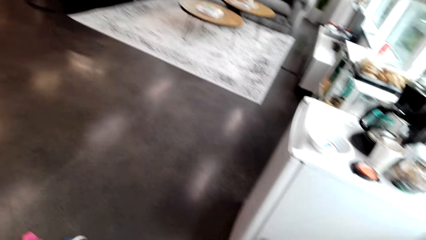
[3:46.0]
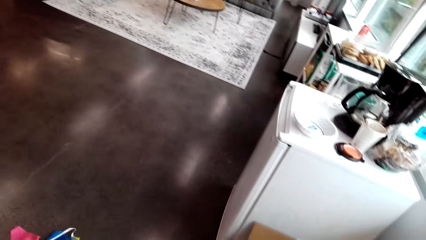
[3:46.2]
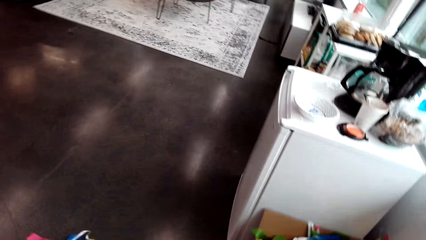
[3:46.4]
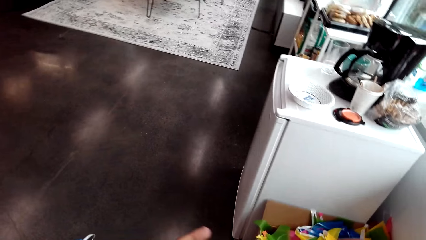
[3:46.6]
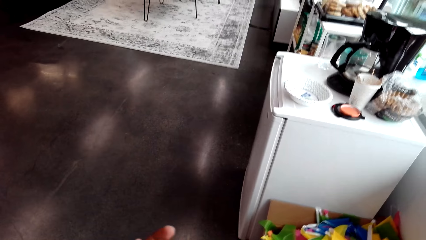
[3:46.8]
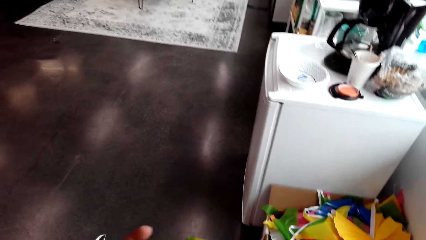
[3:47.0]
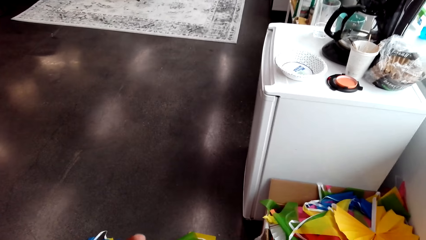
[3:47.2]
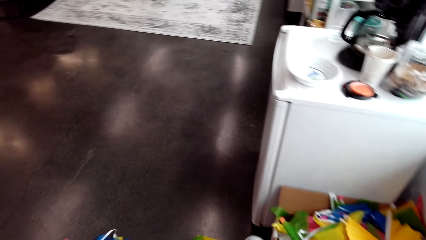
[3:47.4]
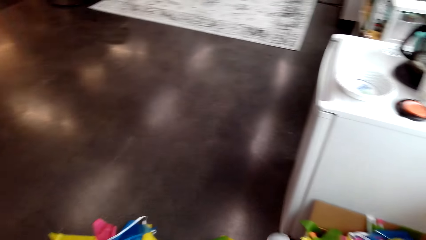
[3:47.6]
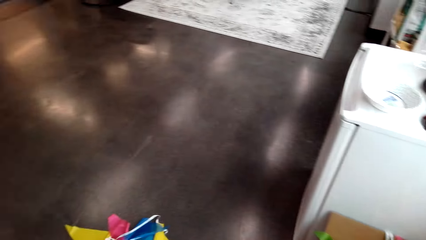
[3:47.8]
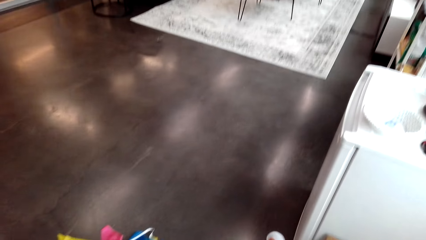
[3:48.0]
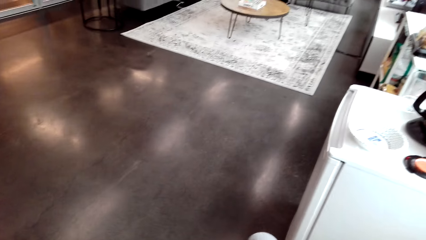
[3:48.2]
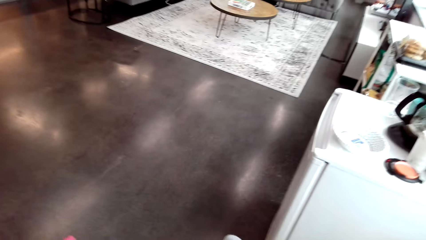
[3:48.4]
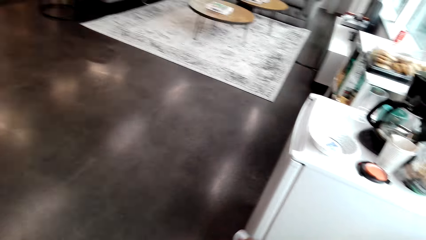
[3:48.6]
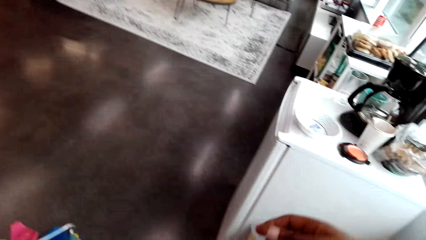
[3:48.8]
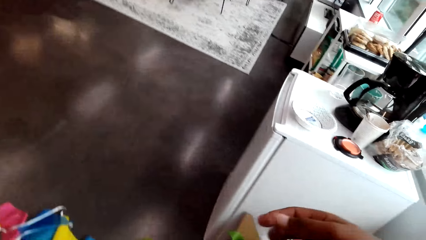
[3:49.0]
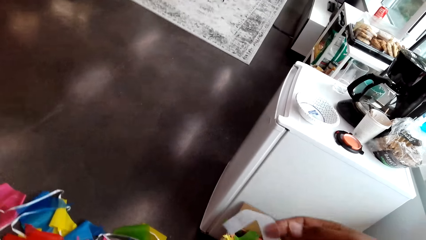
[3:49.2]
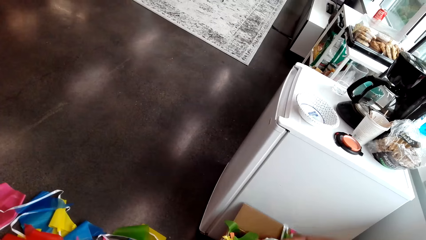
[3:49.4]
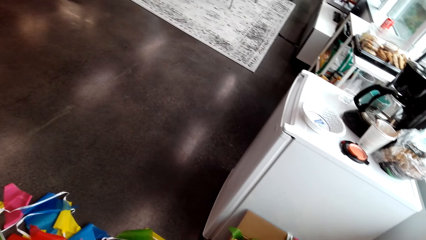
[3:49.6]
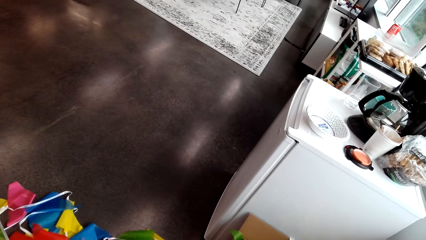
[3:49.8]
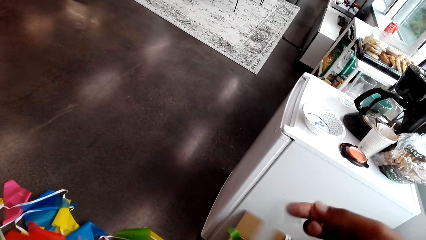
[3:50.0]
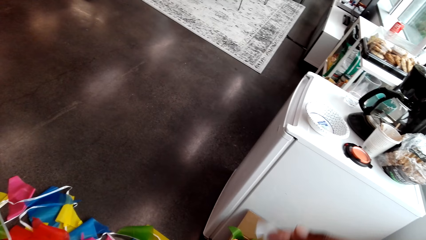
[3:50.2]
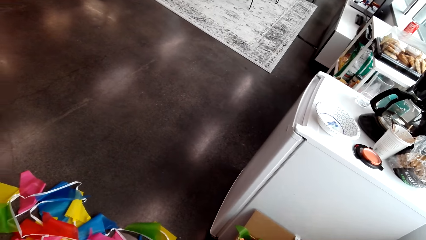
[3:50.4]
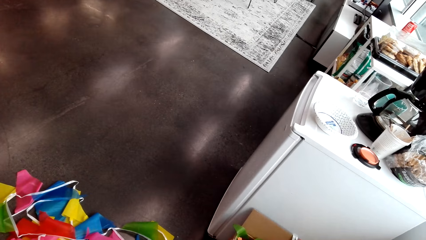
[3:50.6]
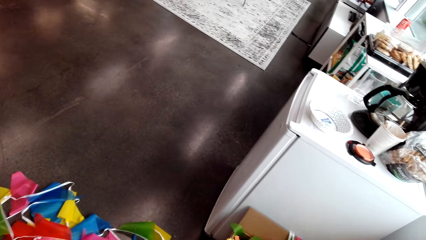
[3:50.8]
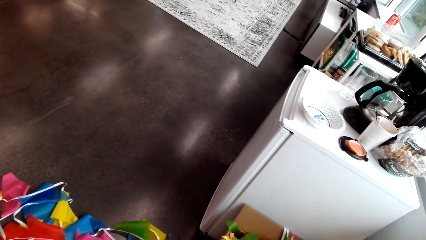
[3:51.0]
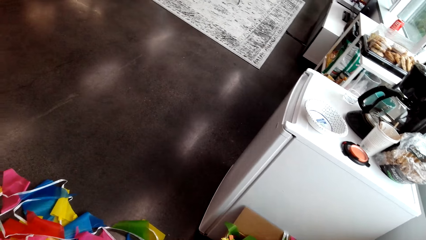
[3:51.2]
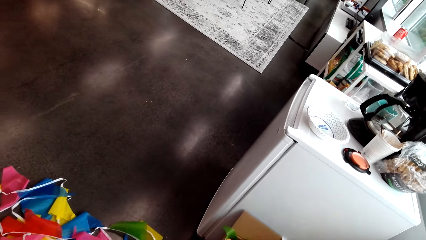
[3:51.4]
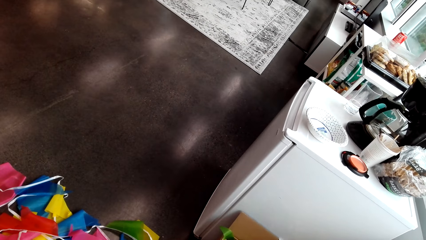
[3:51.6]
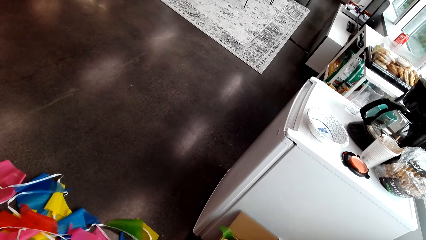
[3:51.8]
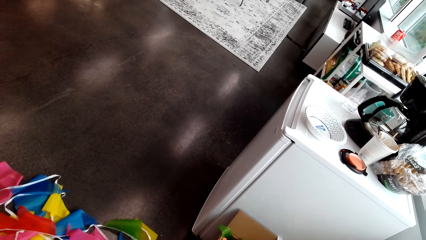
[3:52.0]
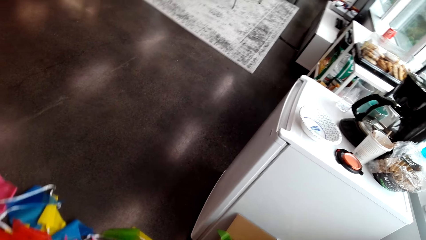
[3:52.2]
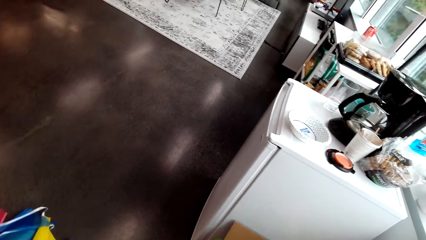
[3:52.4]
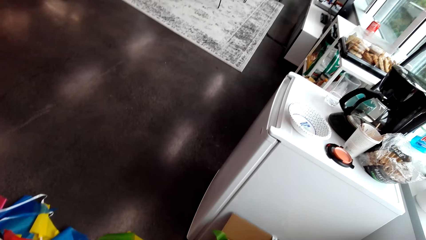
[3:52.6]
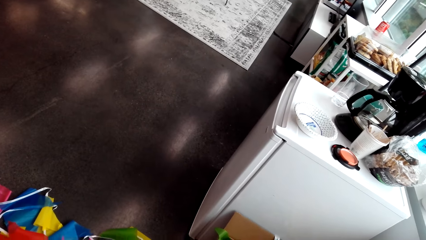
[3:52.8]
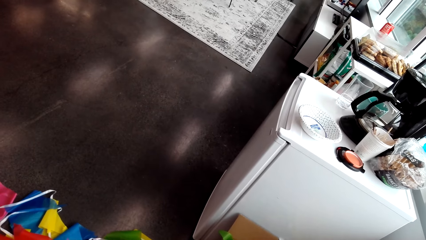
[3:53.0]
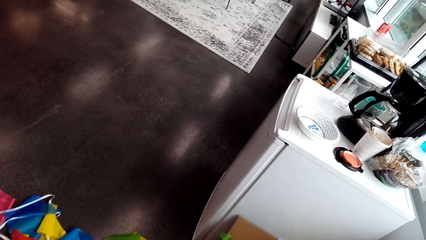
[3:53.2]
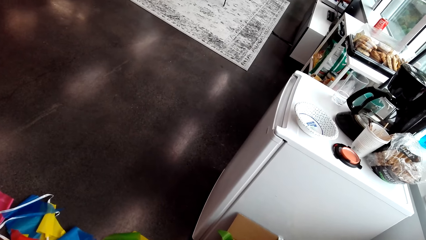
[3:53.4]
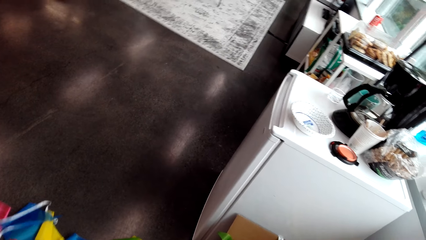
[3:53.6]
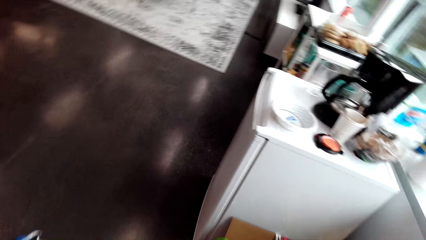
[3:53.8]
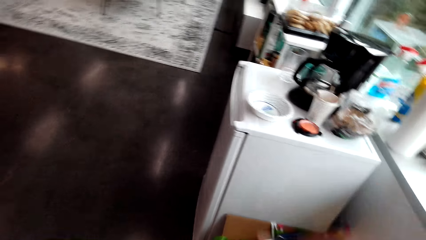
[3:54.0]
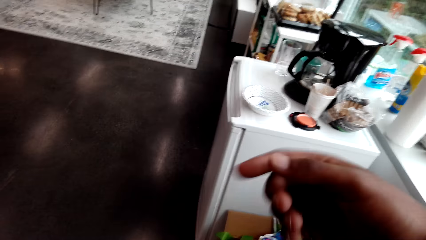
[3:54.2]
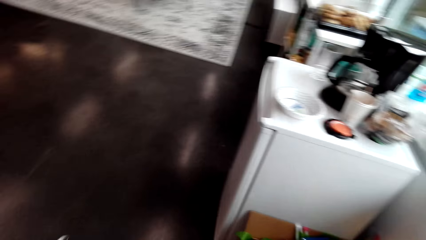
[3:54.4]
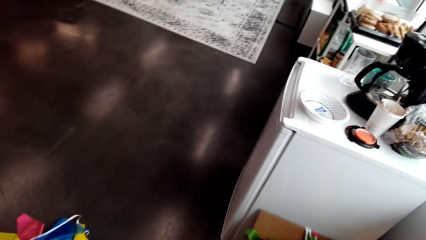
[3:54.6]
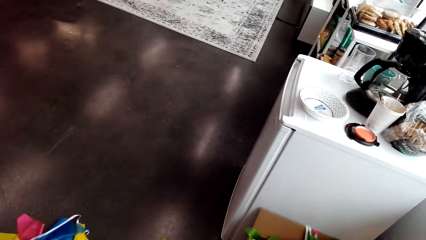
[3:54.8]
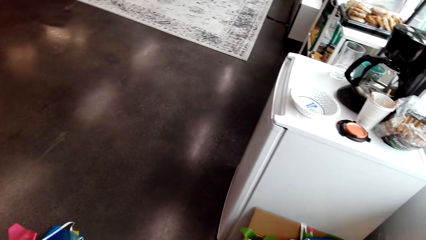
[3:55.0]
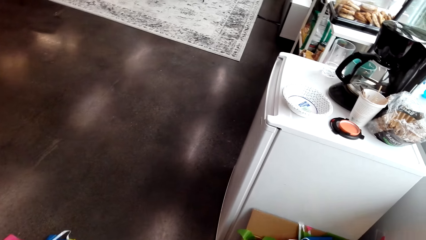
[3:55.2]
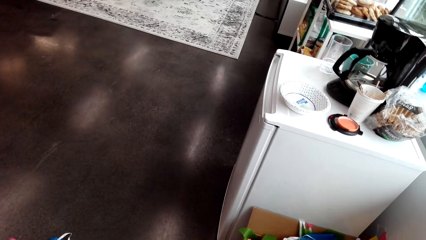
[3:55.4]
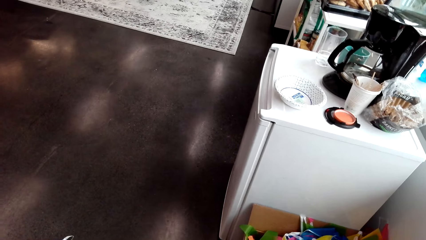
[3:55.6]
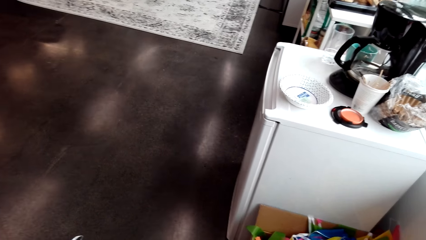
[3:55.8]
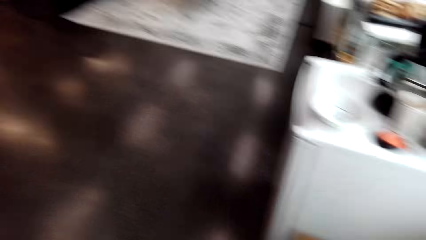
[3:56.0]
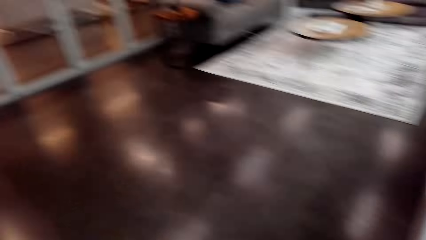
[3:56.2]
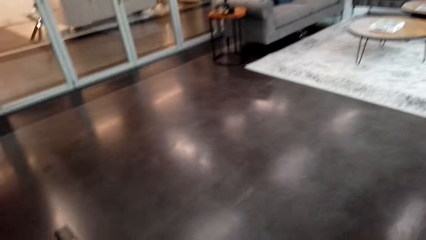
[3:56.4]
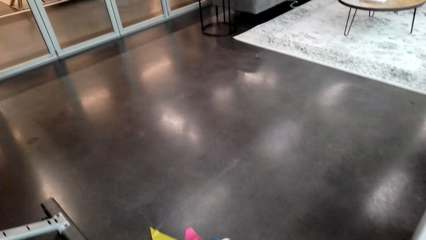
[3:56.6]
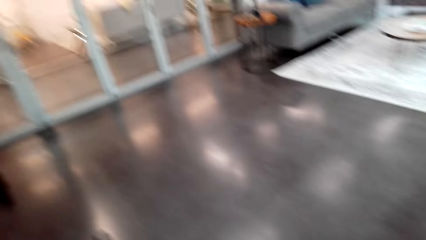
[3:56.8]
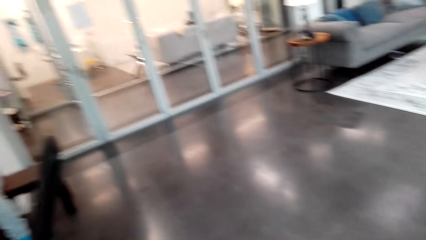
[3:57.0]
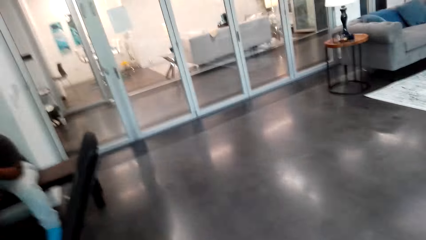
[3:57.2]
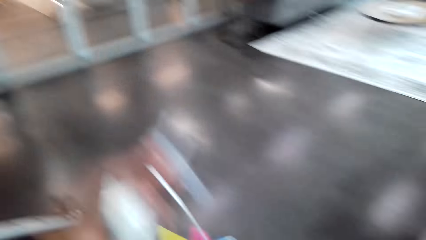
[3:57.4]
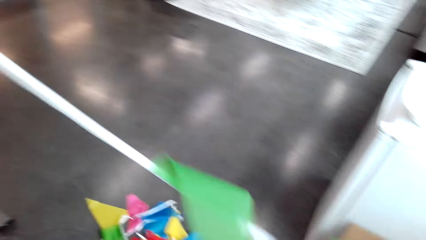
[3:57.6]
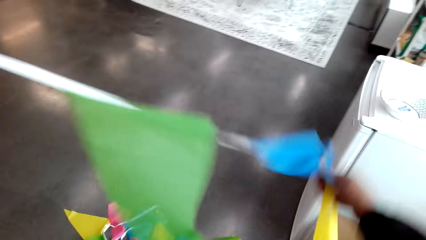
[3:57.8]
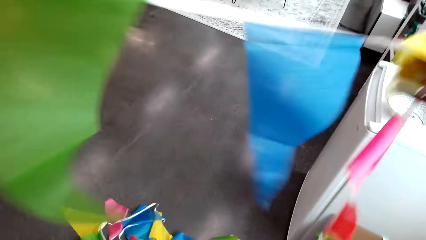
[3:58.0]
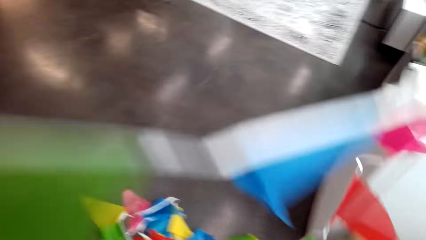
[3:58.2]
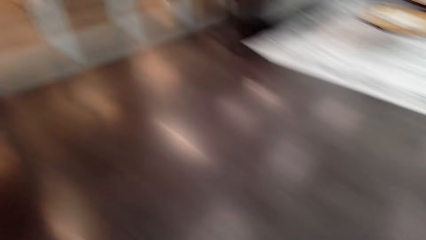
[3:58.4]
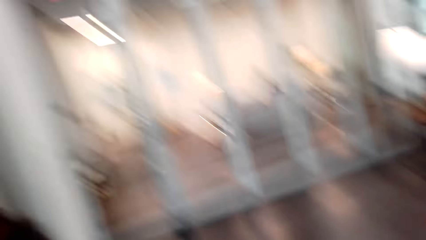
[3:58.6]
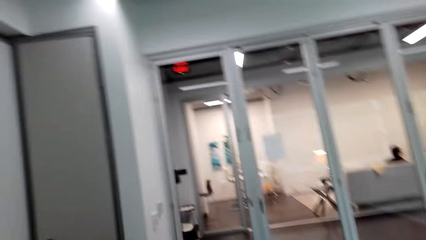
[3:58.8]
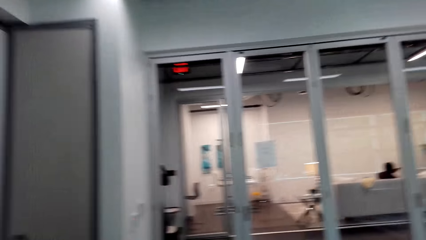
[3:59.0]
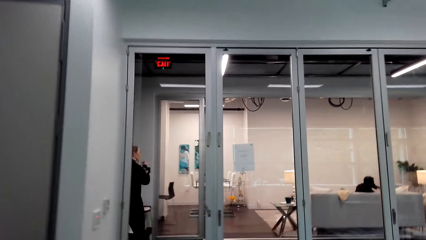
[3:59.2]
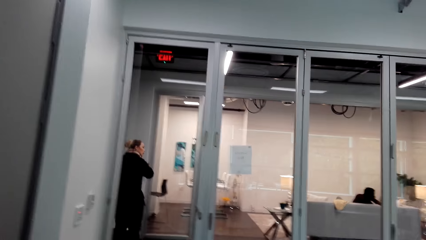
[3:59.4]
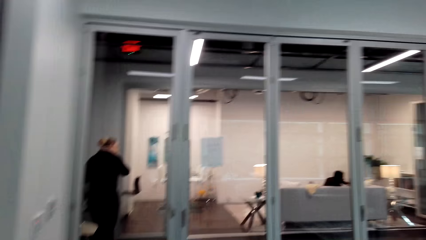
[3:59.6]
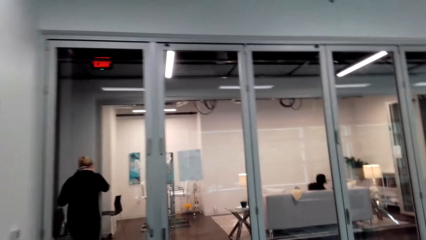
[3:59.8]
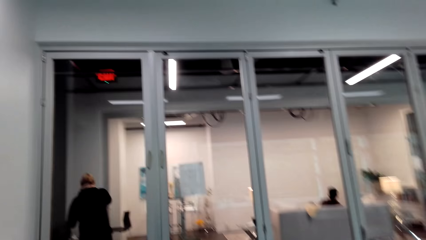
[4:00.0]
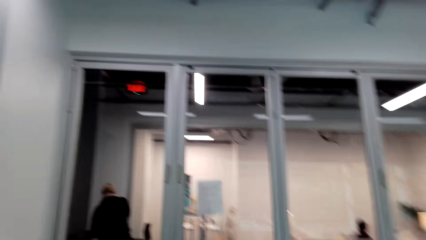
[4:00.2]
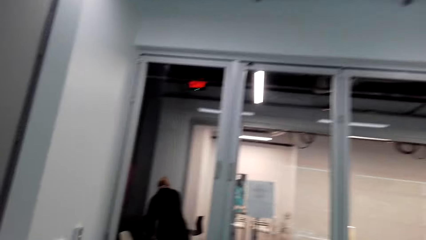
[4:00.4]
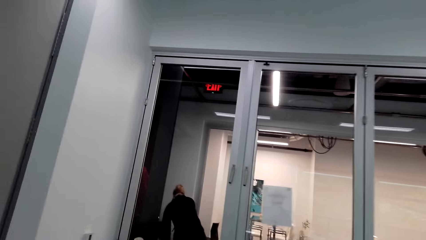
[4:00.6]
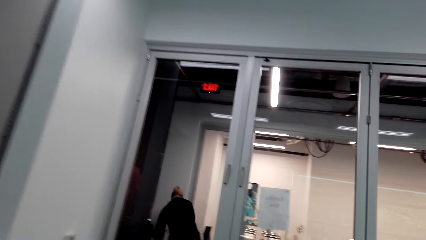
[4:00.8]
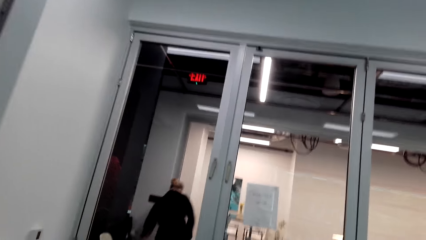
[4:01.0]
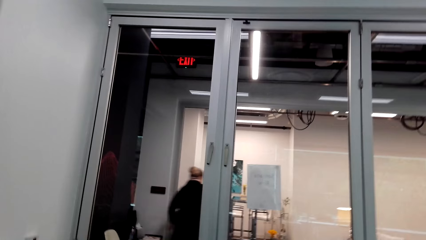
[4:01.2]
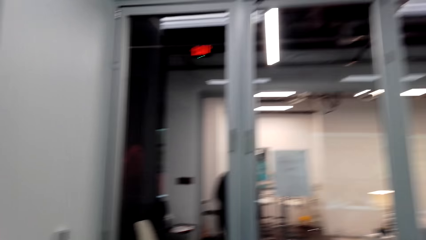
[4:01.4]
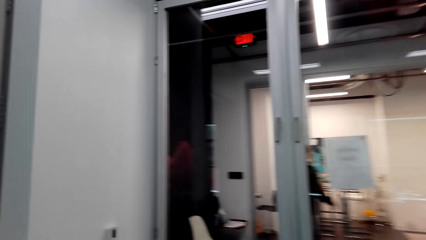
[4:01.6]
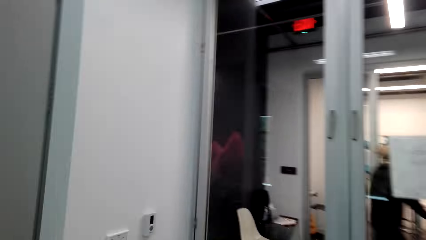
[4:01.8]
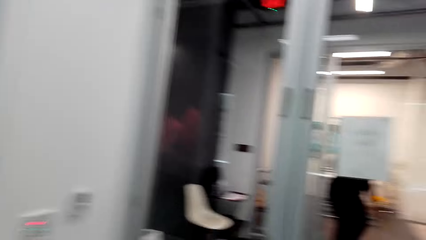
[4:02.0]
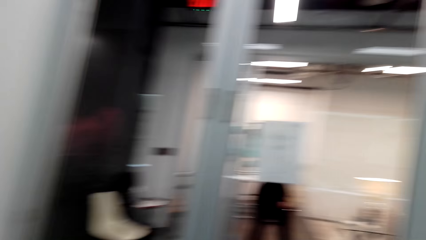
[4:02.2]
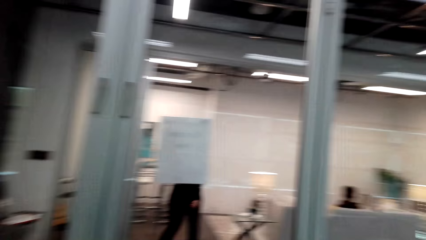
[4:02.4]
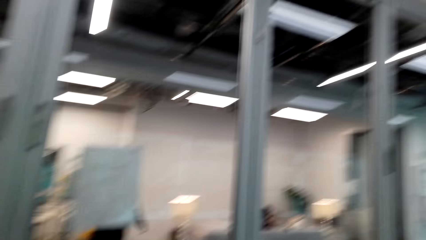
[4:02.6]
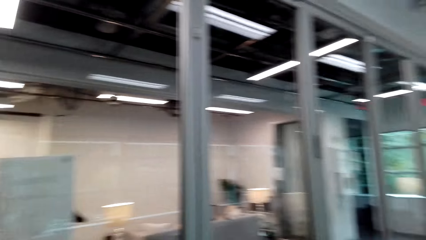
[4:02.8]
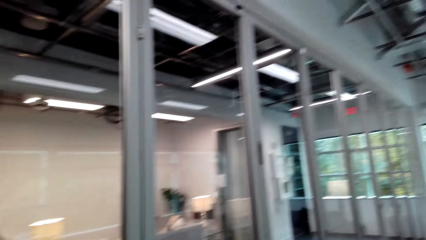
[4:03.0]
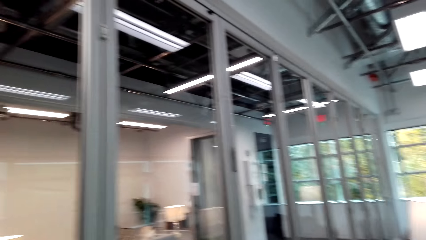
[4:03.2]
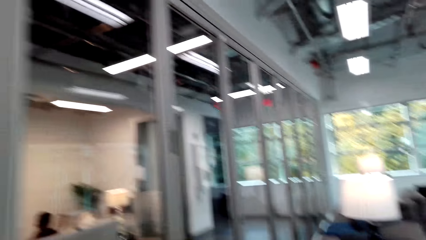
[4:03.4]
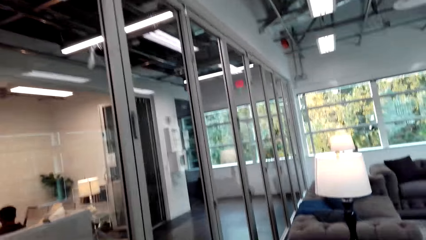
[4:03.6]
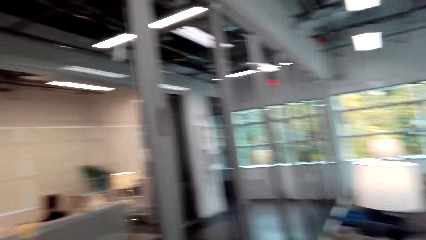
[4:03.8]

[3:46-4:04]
The camera wearer inspects the decoration. They pull something. They walk around the apartment.
